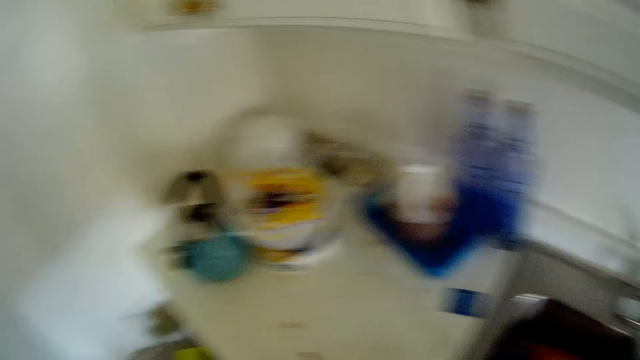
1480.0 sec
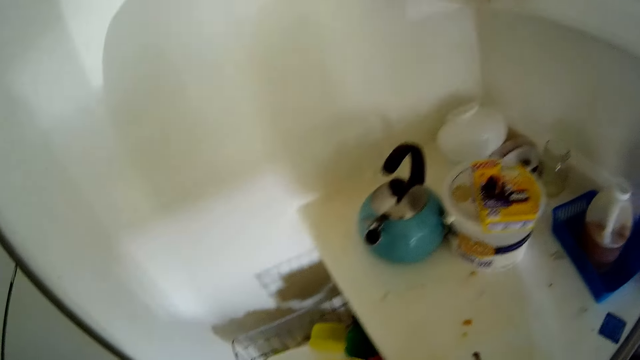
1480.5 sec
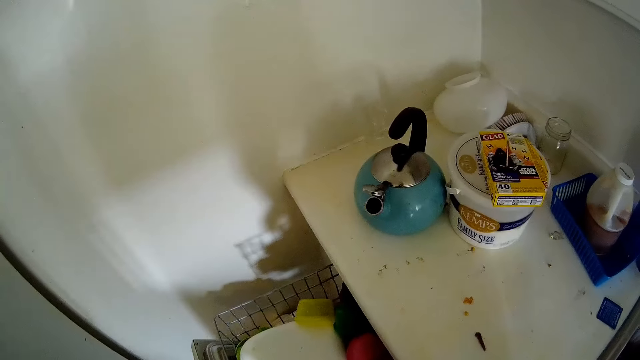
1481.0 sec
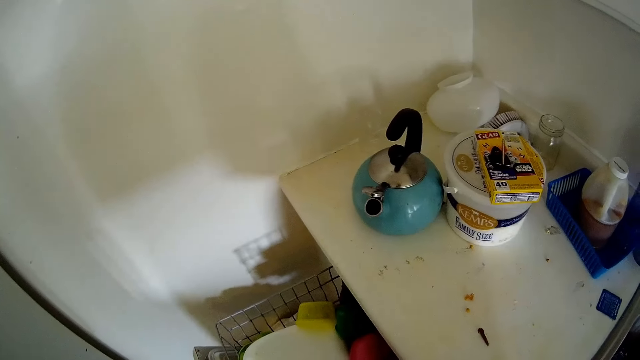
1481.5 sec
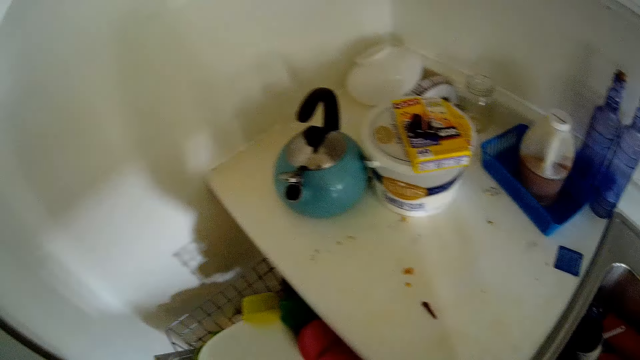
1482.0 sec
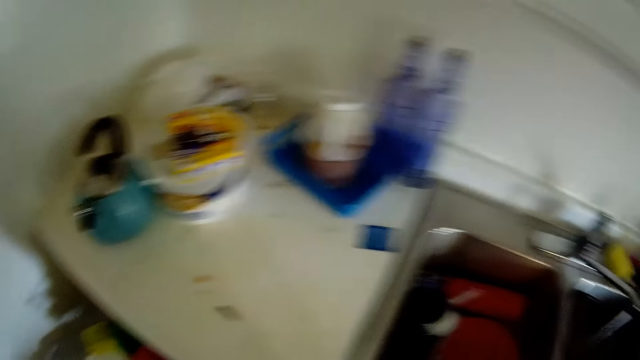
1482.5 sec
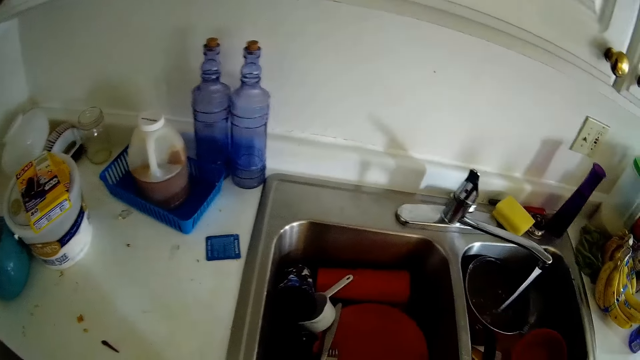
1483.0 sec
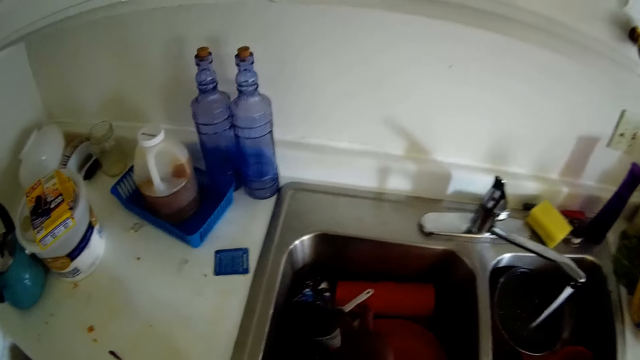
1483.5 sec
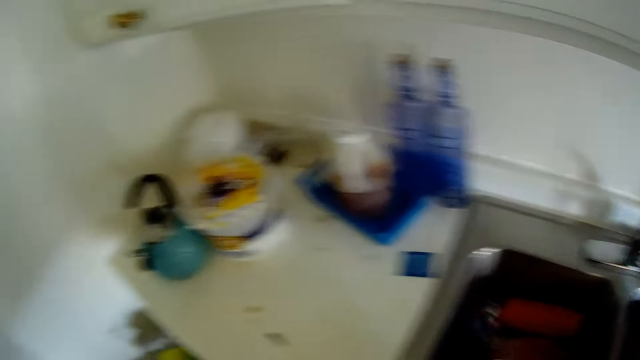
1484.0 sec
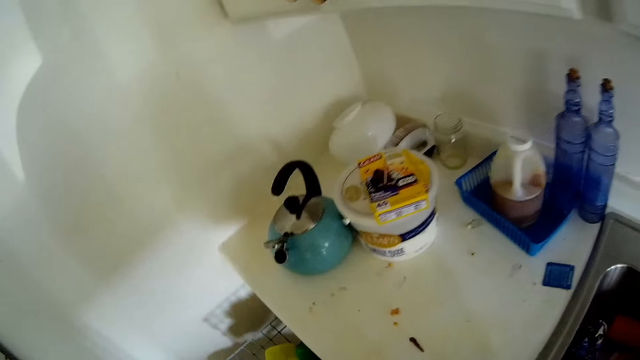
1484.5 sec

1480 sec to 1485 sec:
The camera wearer fetches water in the pan. She takes a cup from the sink with her left hand. She cleans utensils.

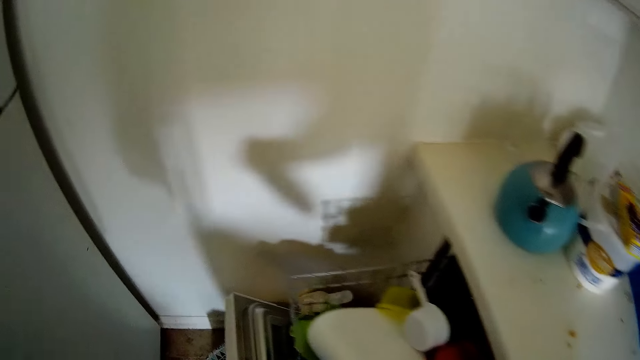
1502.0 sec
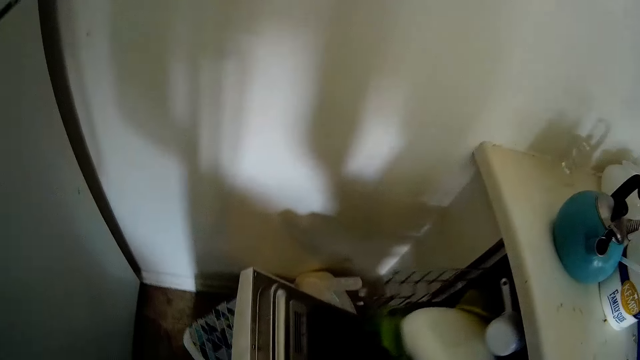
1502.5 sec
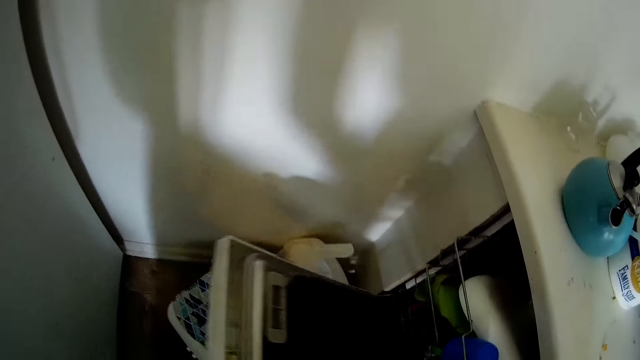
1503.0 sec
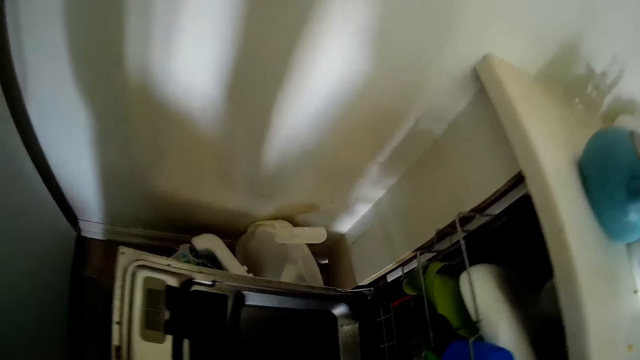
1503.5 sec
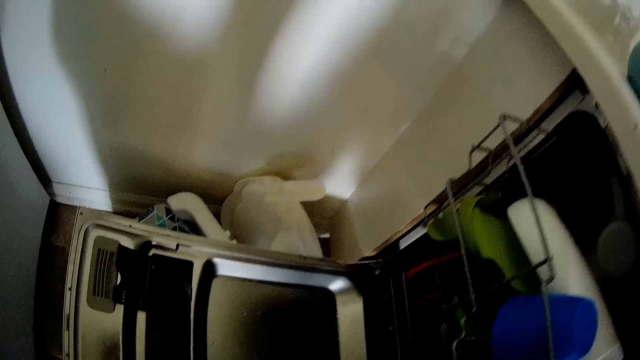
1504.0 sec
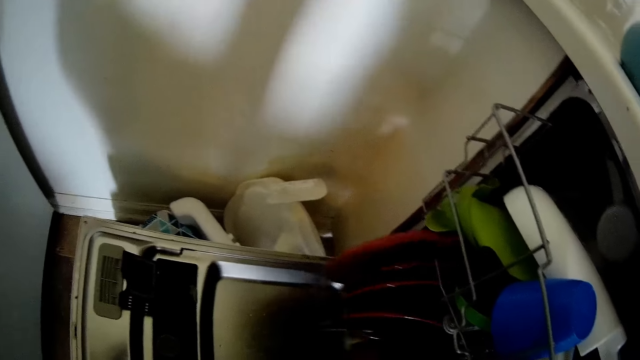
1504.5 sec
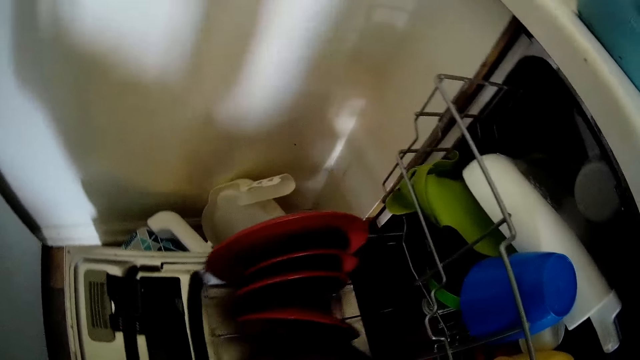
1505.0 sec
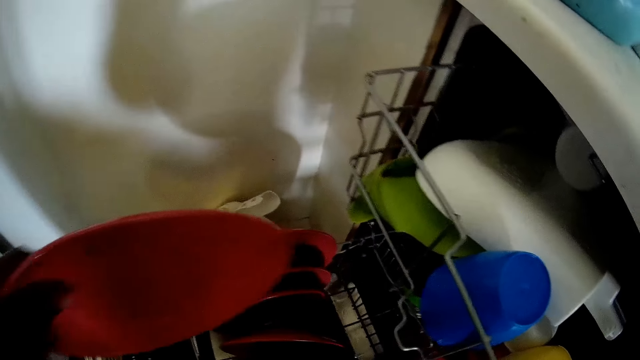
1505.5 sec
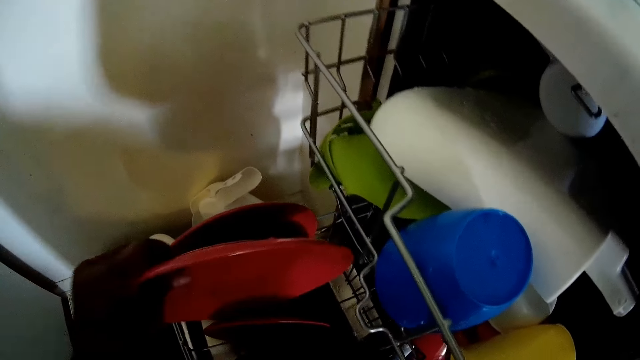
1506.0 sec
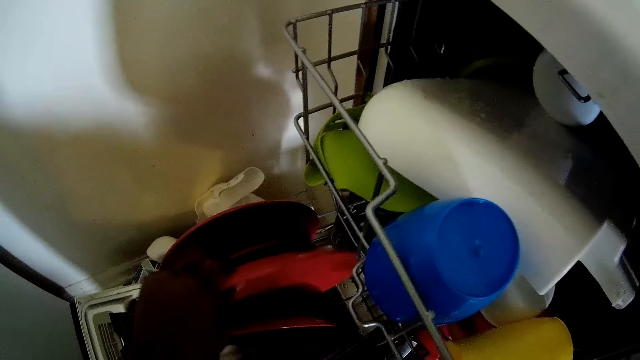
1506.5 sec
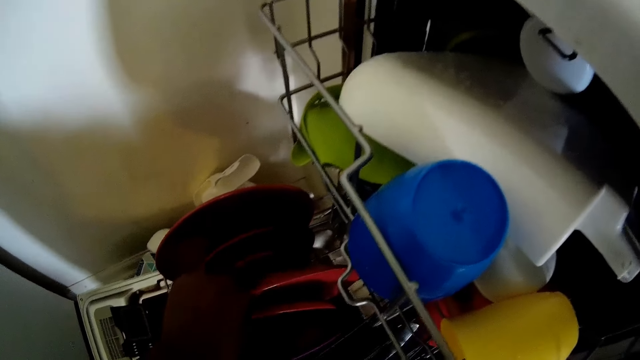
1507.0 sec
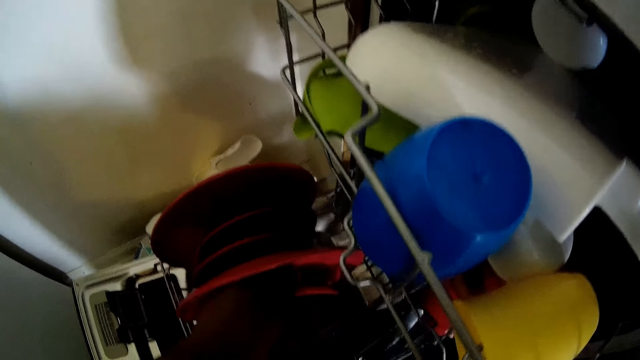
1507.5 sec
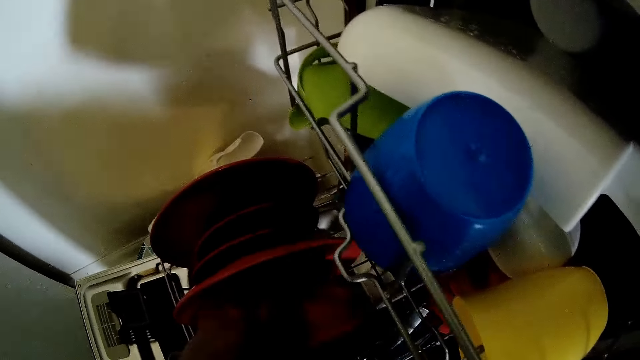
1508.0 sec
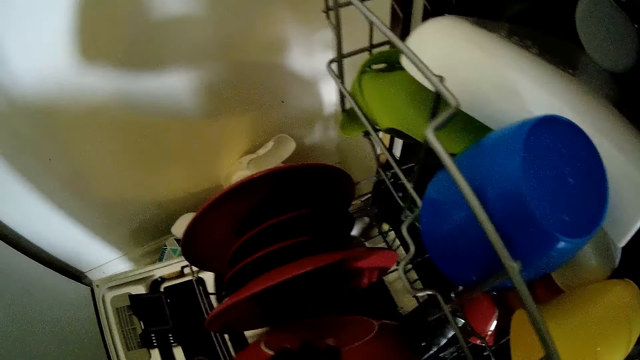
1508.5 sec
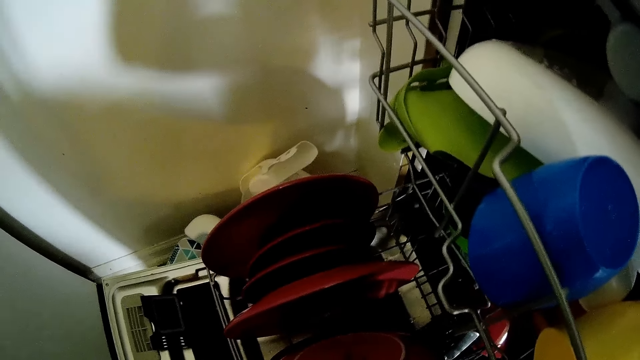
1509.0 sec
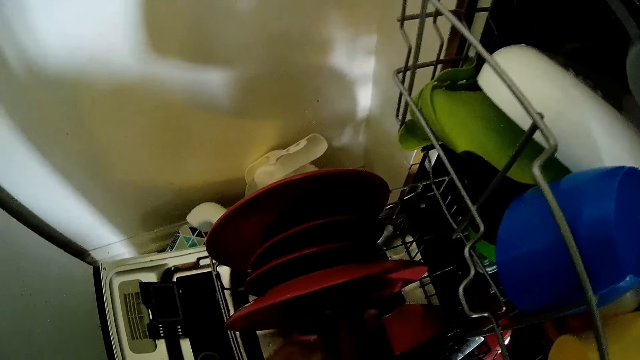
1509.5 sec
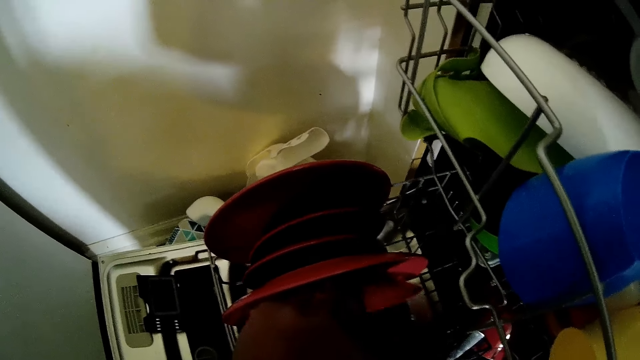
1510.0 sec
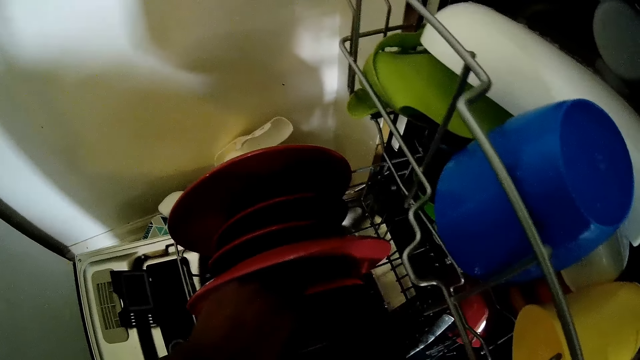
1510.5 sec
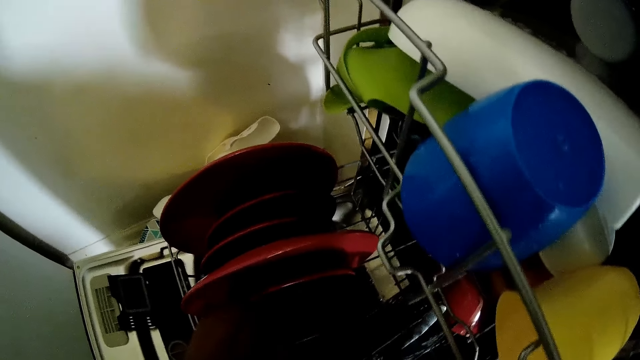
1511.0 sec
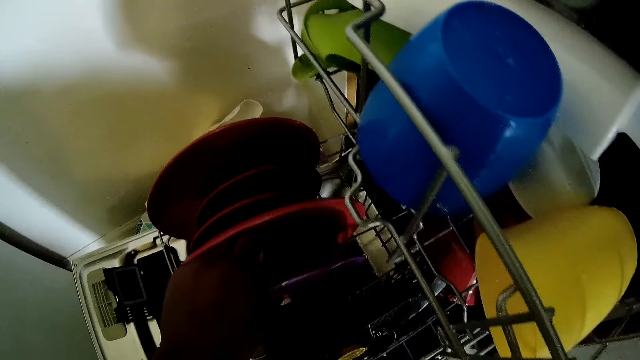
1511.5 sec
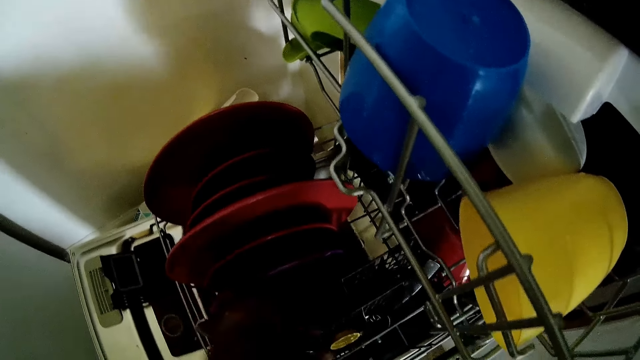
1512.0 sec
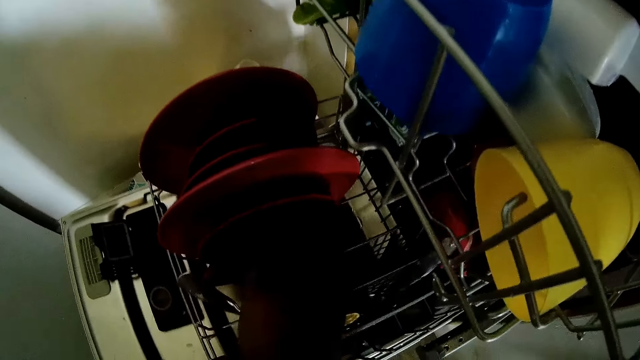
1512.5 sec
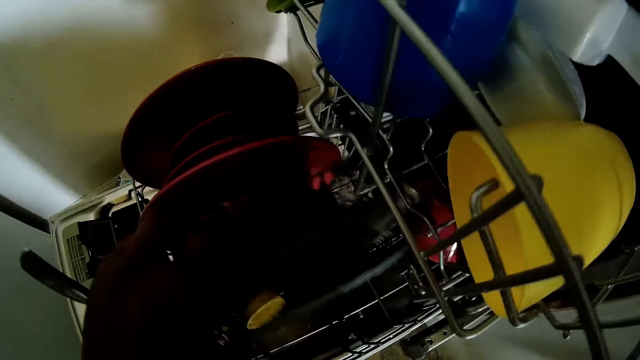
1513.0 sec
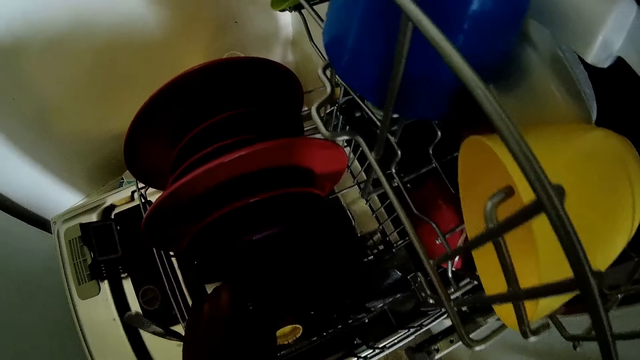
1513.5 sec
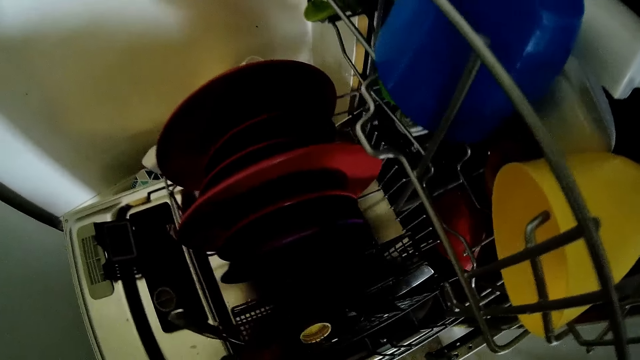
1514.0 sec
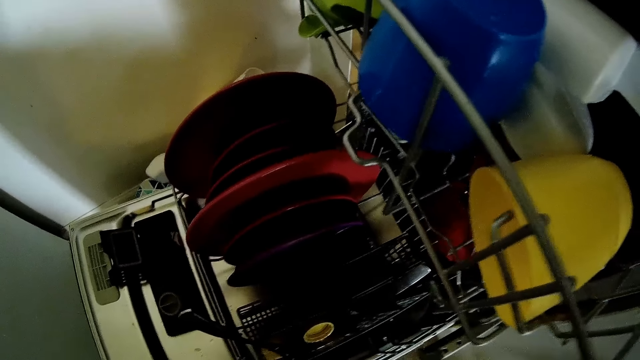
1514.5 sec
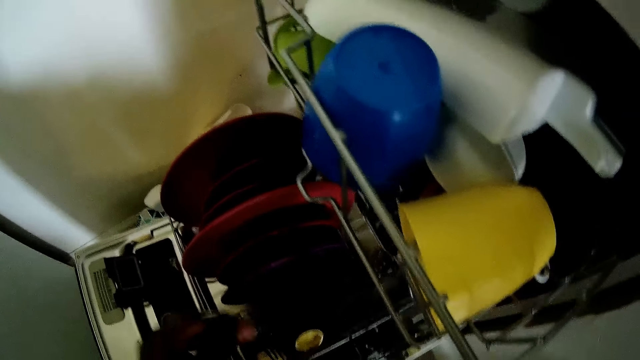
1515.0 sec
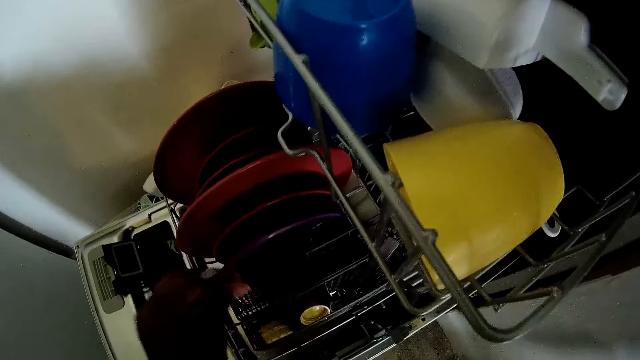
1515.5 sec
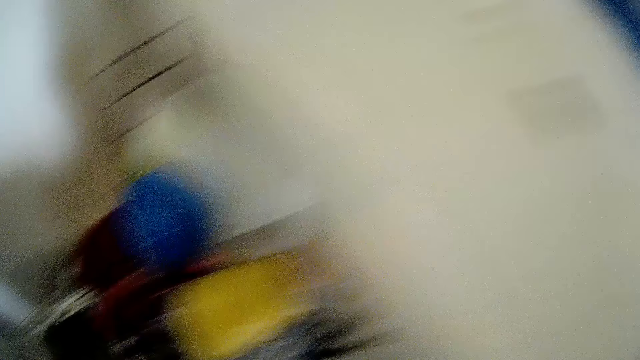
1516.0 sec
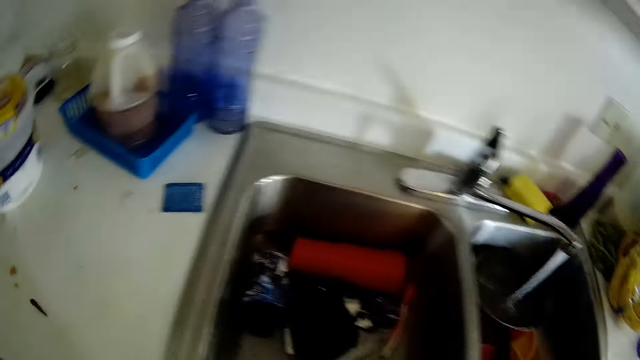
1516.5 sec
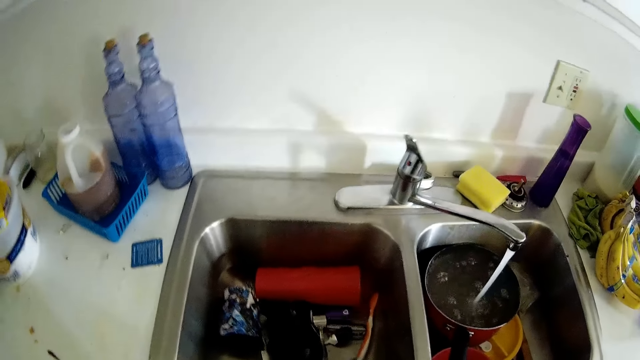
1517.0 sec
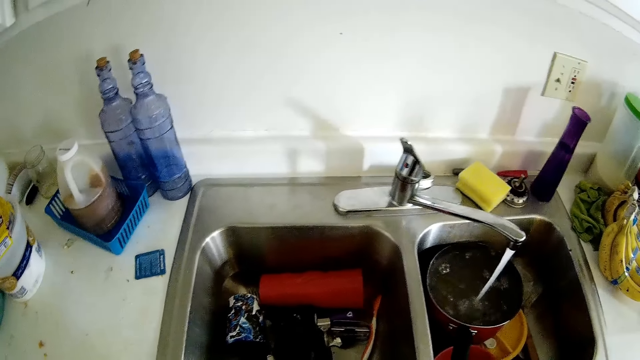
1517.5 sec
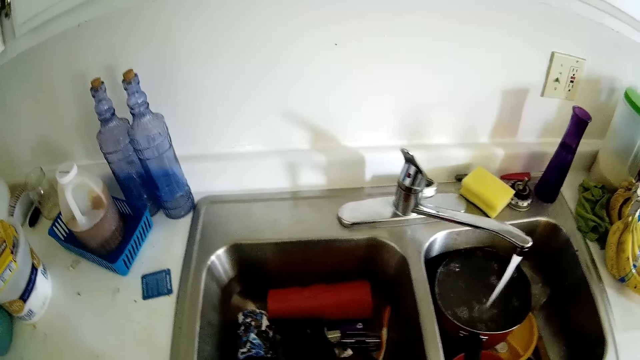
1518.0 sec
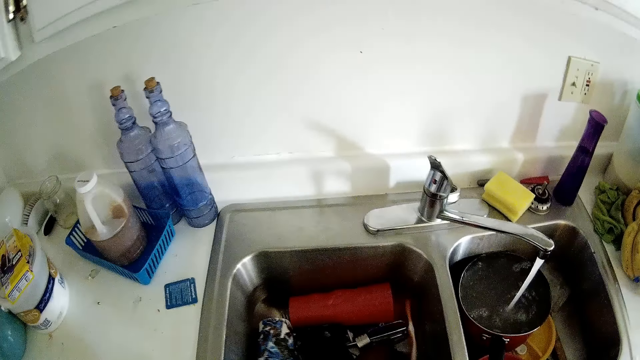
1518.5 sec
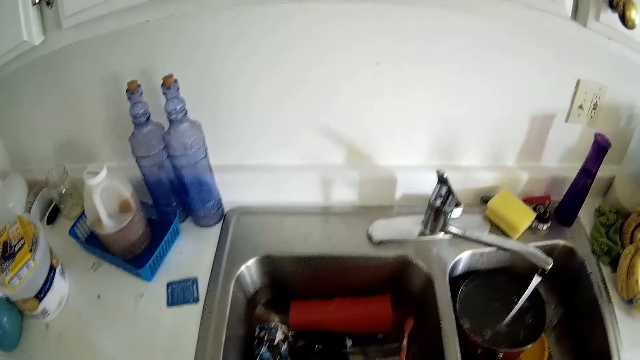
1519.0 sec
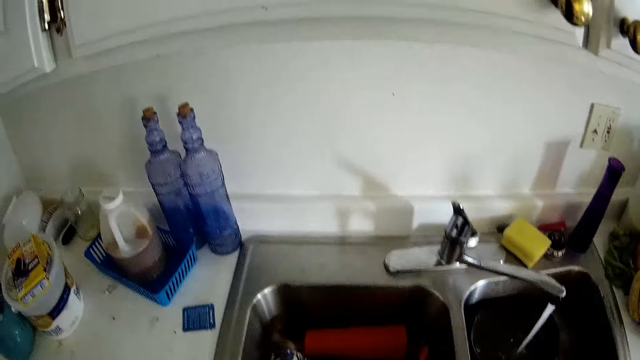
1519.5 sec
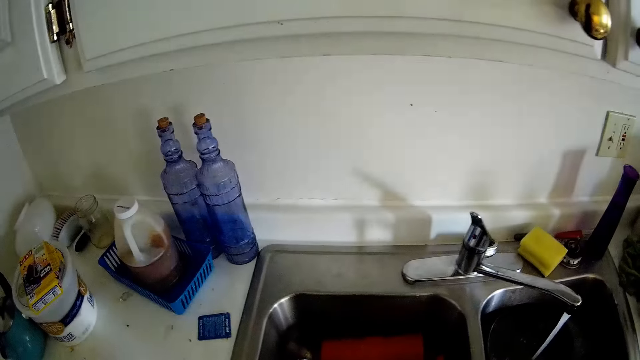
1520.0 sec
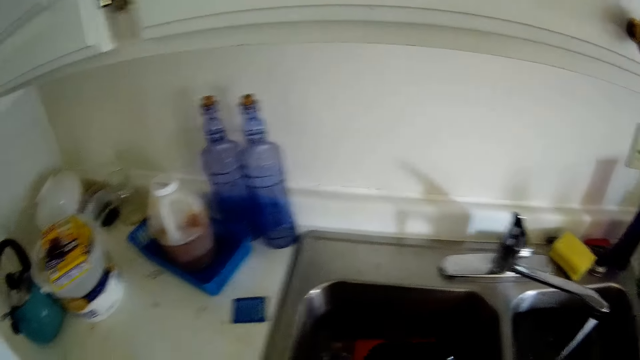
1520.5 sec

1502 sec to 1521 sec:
The camera wearer pushes in the plate rack or dish rack with her left hand. She drops a plate in the drawer. She pulls out the plate rack with her left hand. She arranges plates on the dish rack. She puts the plate in the rack with her left hand. She takes a plate from the rack with her left hand. She puts the plate in her left hand in the rack with her left hand. She takes a cutlery rack from the plate rack with her left hand. She drops the cutlery rack in her left hand in the plate rack. She takes a spoon from the cutlery rack with her right hand. She drops the spoon in her right hand in the cutlery rack. She cleans utensils.
